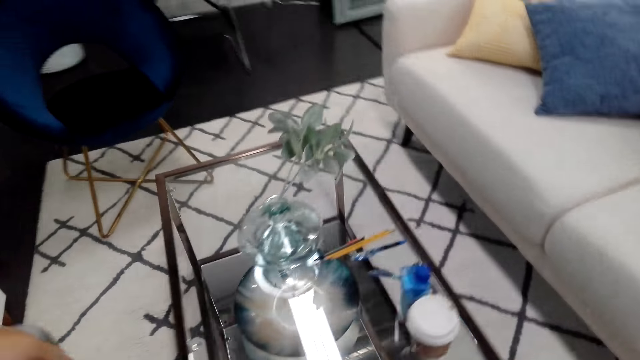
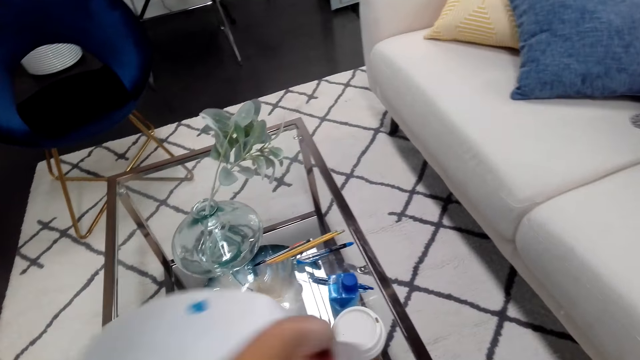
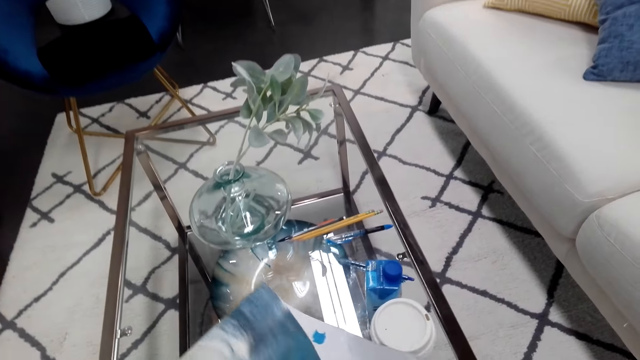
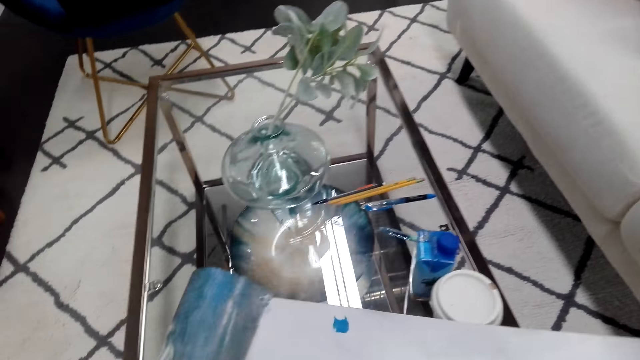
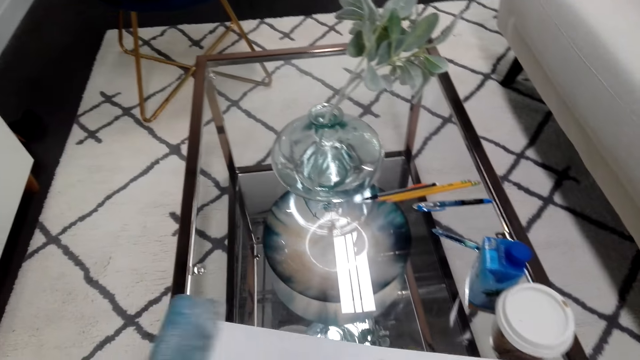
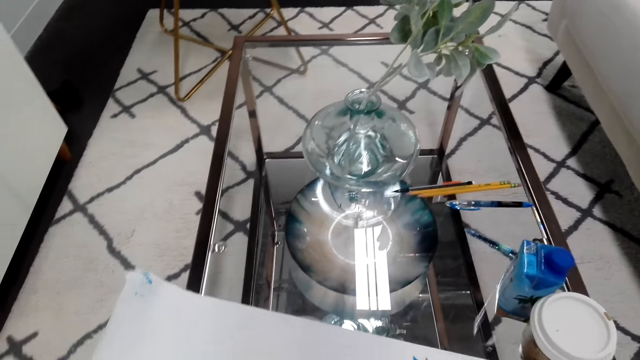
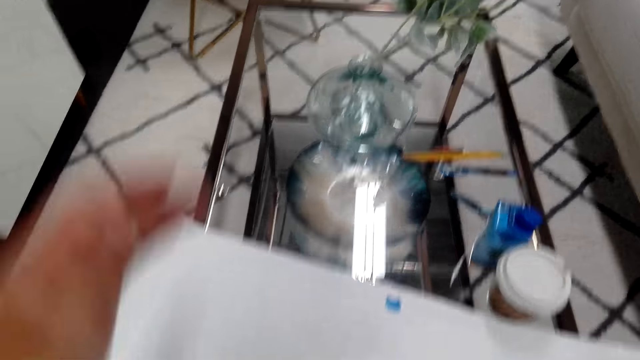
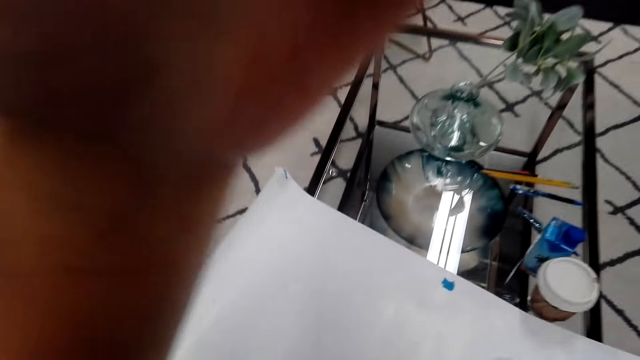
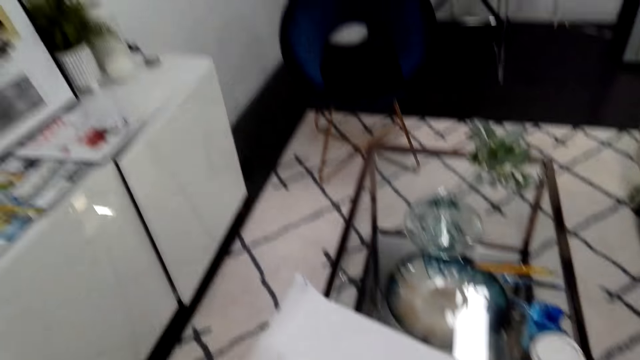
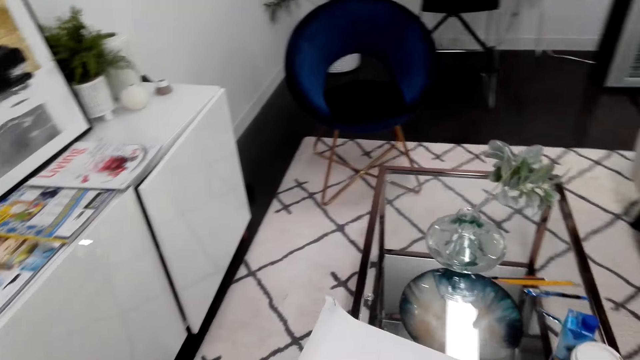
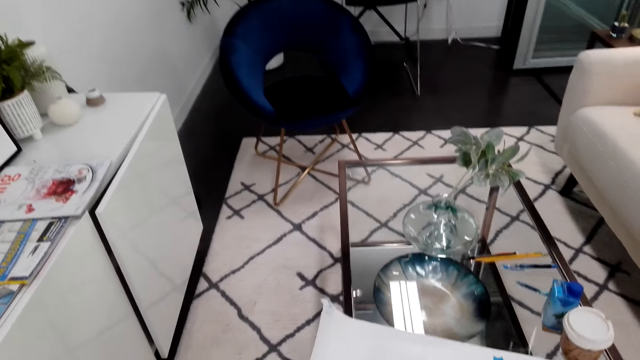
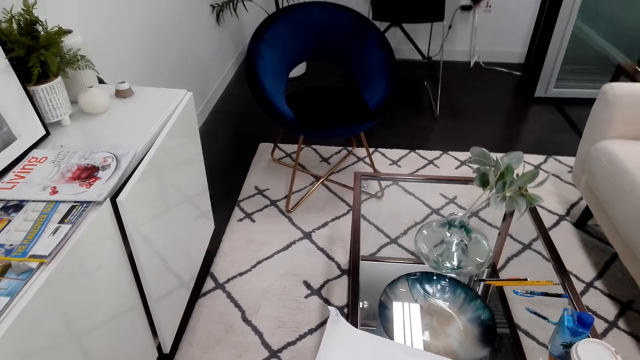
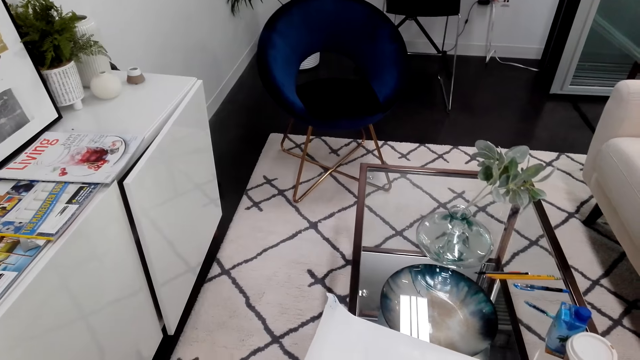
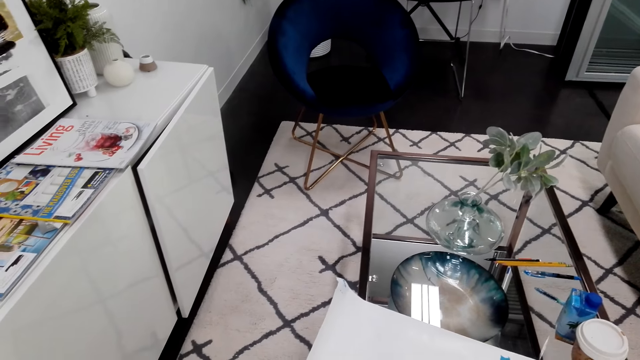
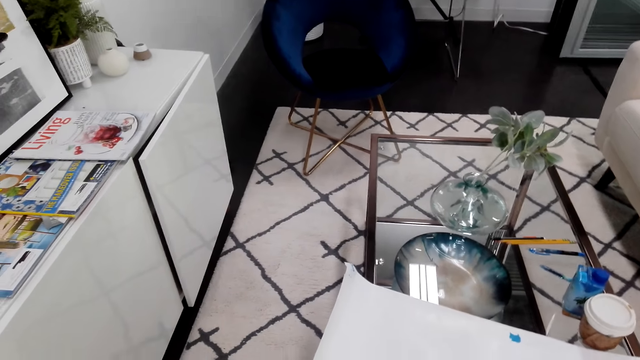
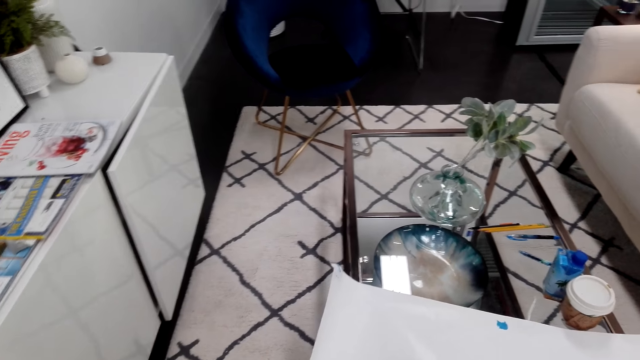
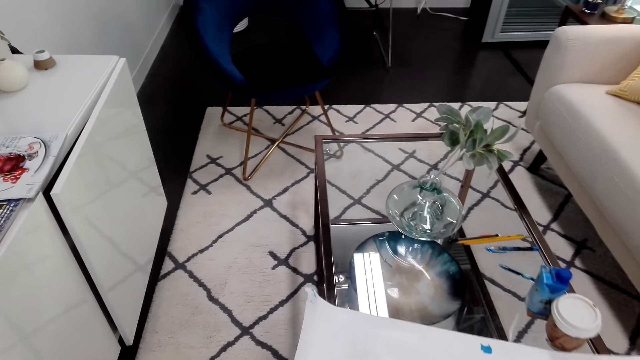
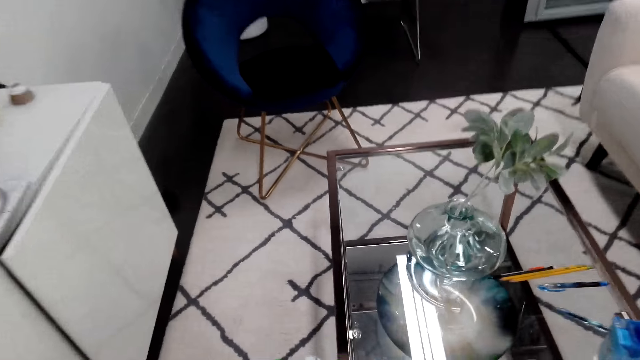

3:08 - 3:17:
The camera wearer puts the image on a table. They raise a hand.

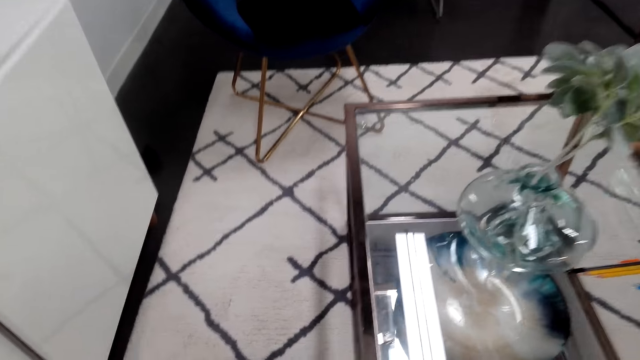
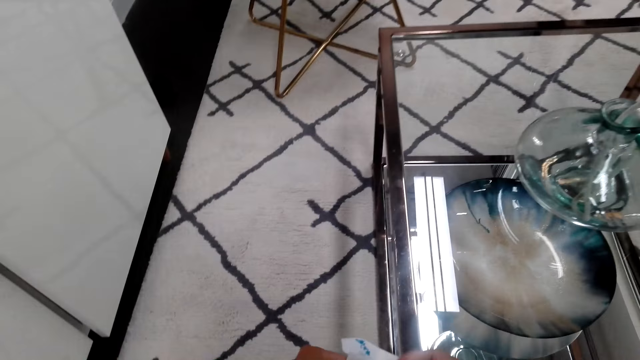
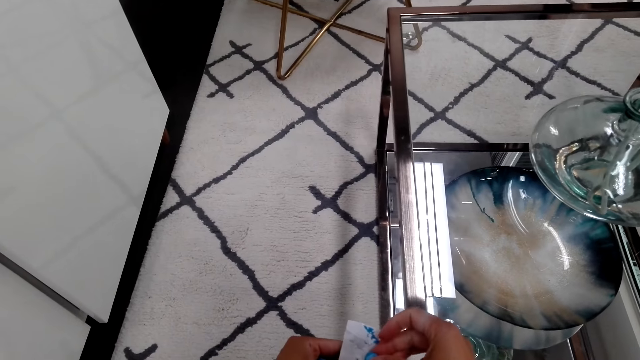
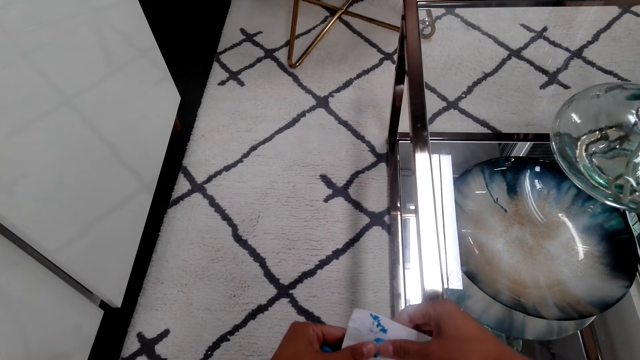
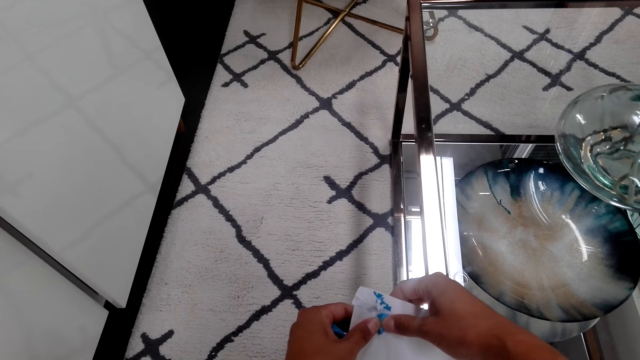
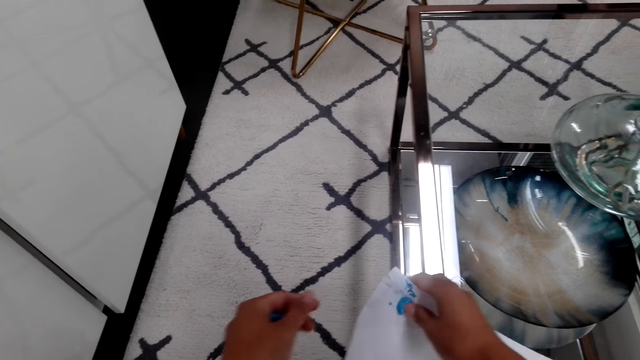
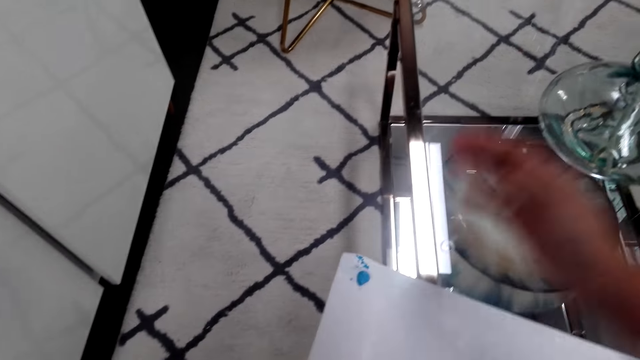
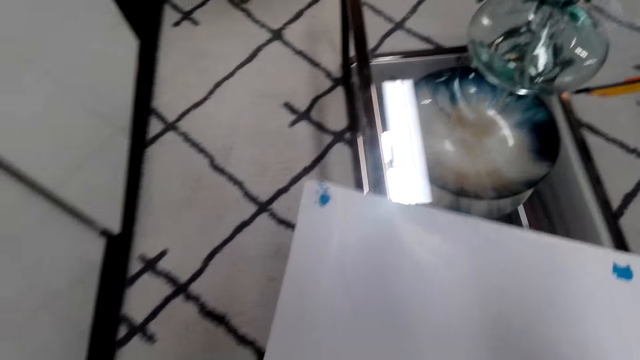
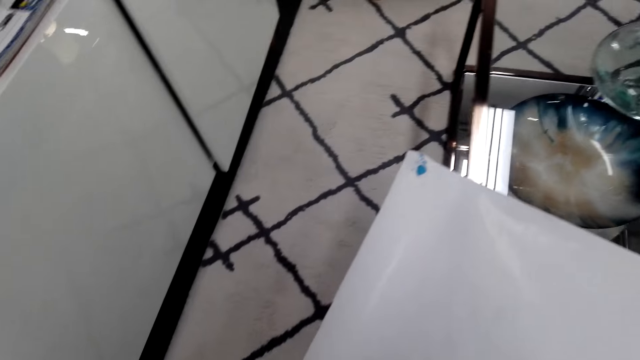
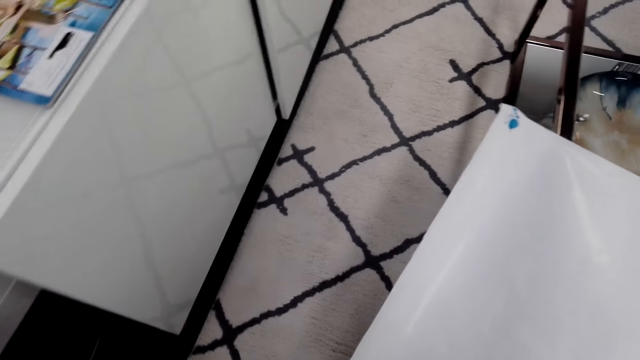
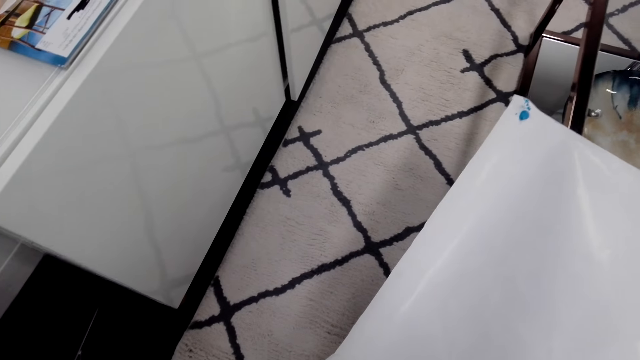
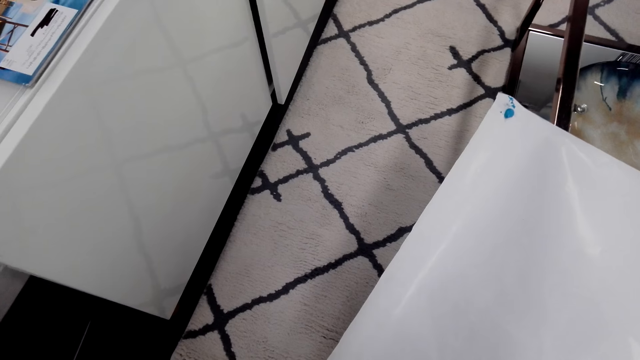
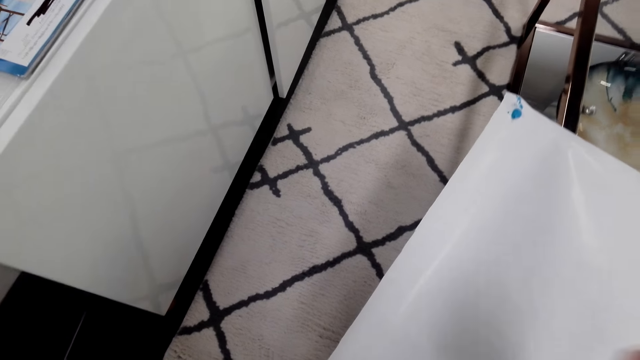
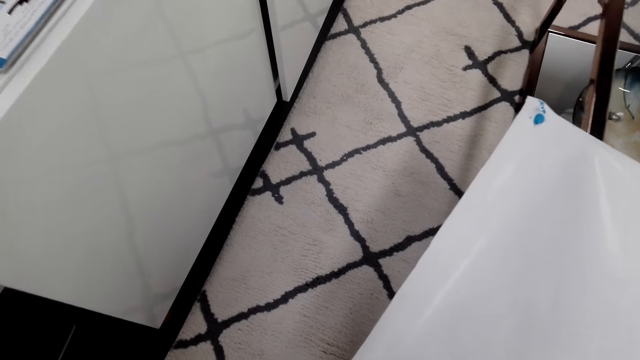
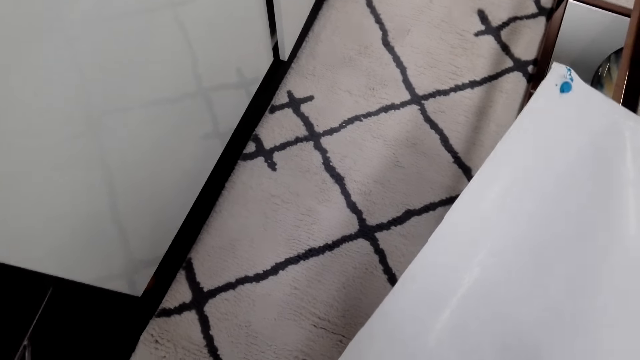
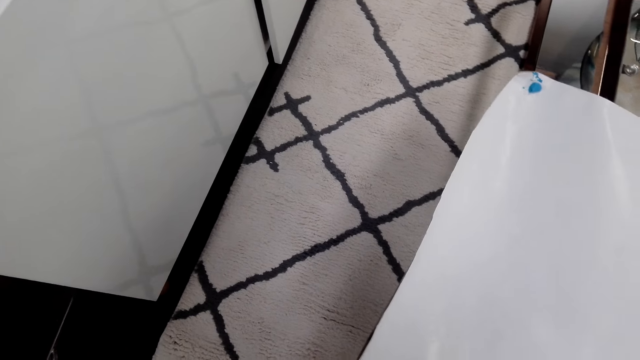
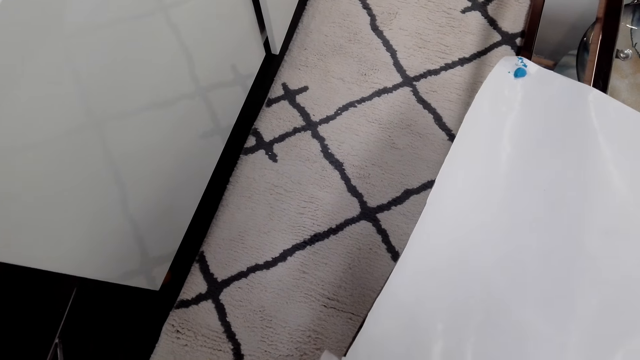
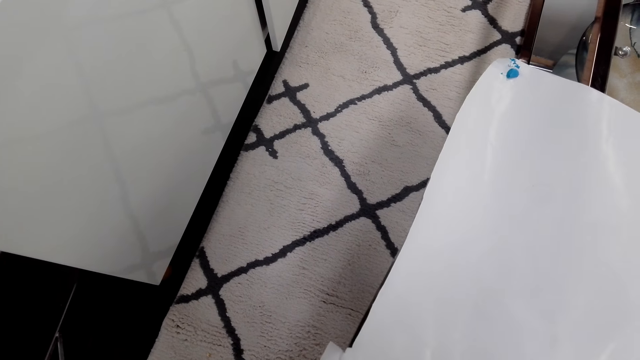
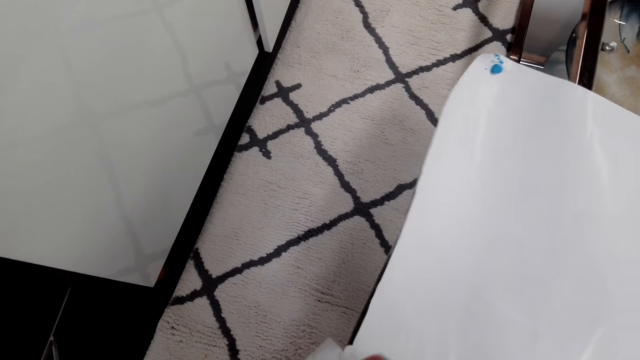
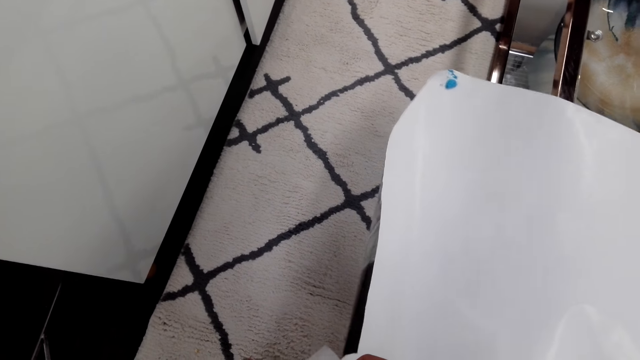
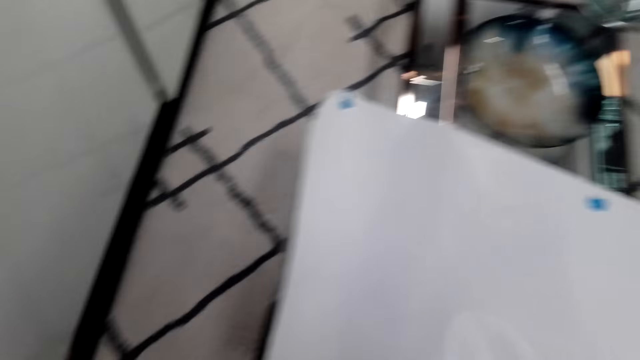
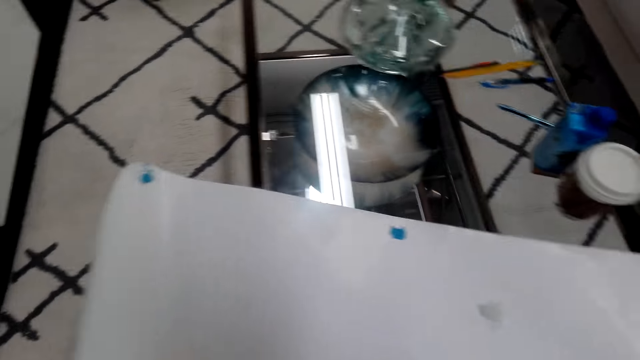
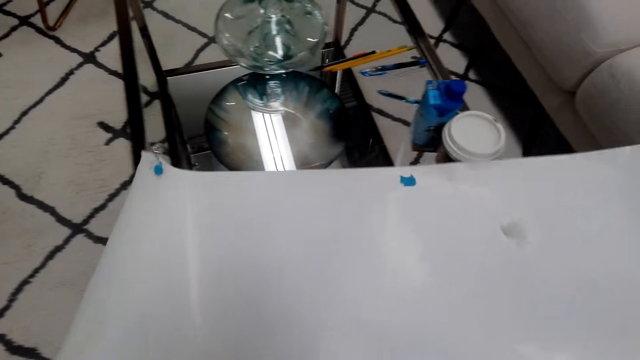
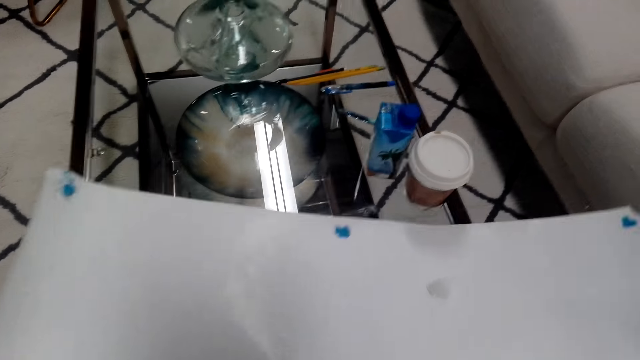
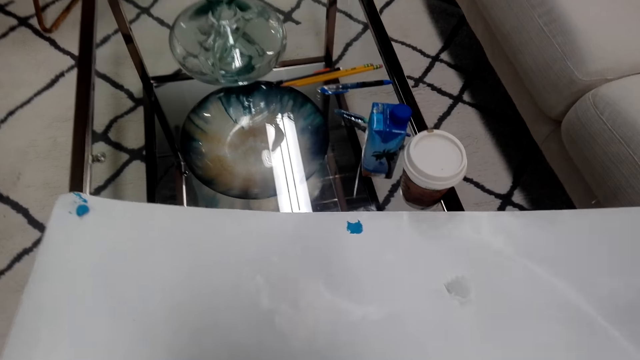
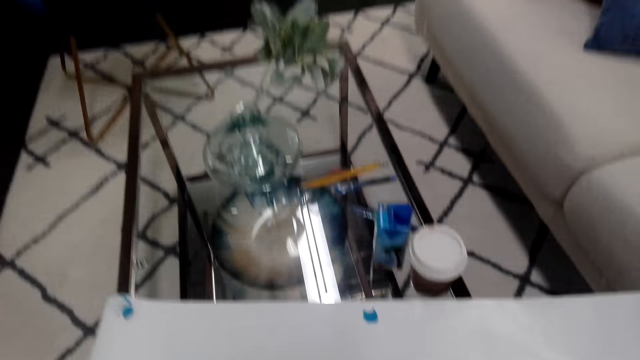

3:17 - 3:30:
The camera wearer puts a sticker on the image. They raise a hand. They put the sticker on the image.
